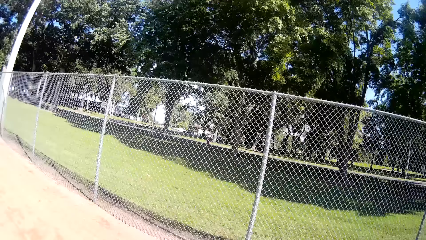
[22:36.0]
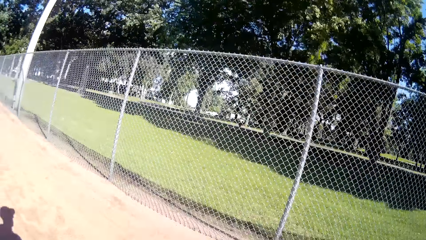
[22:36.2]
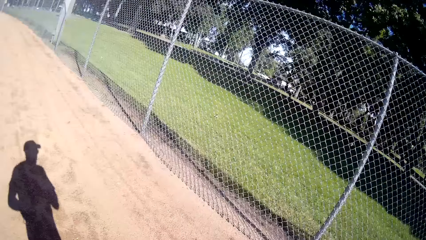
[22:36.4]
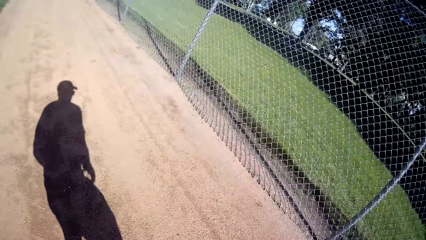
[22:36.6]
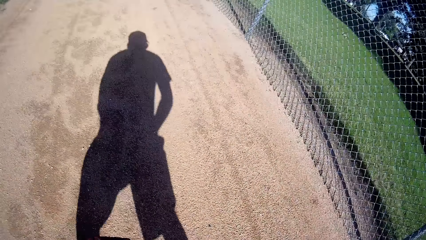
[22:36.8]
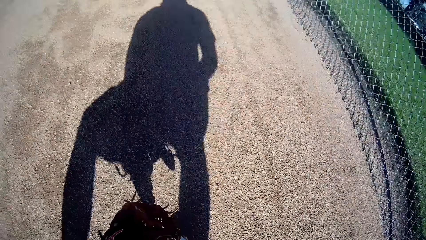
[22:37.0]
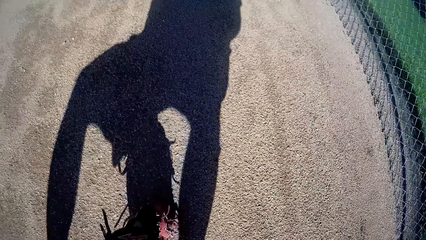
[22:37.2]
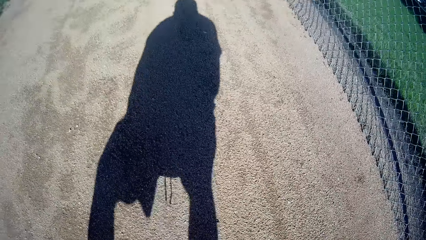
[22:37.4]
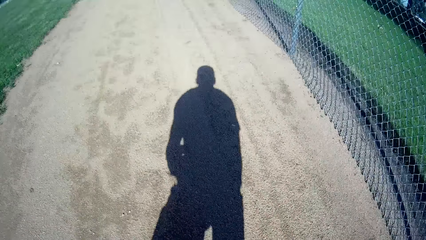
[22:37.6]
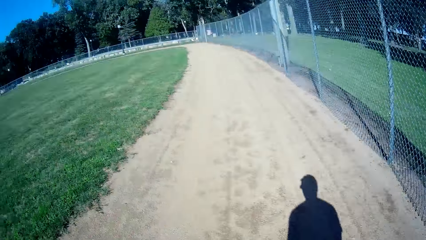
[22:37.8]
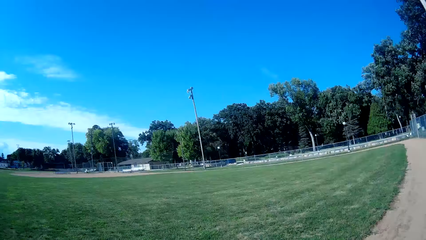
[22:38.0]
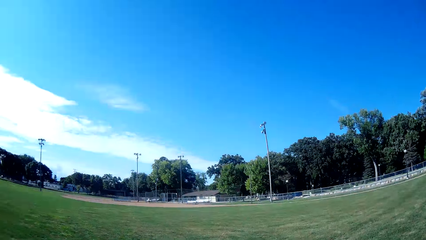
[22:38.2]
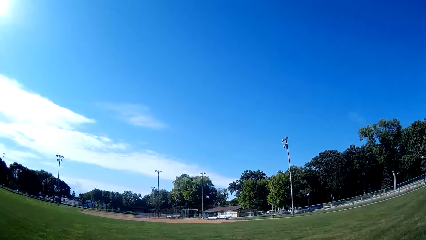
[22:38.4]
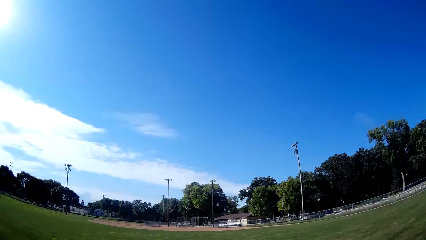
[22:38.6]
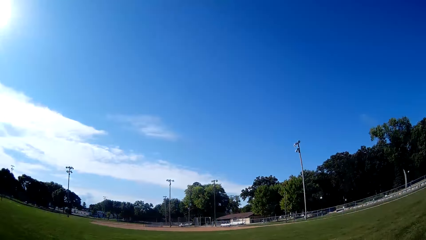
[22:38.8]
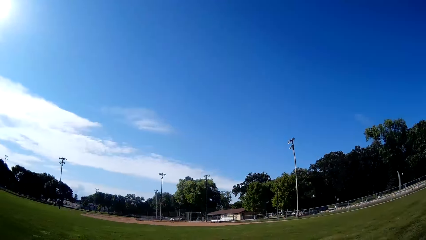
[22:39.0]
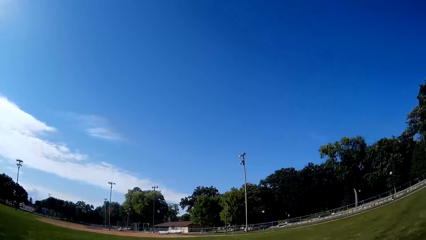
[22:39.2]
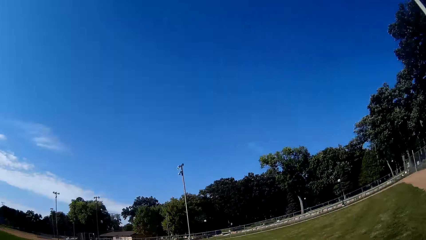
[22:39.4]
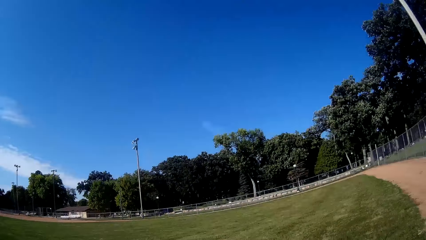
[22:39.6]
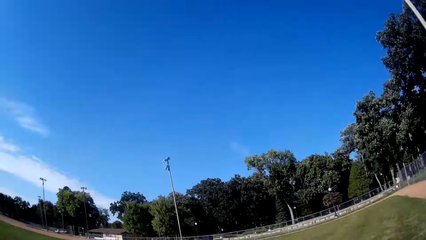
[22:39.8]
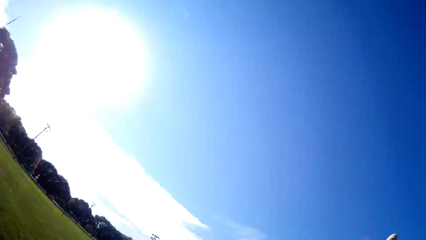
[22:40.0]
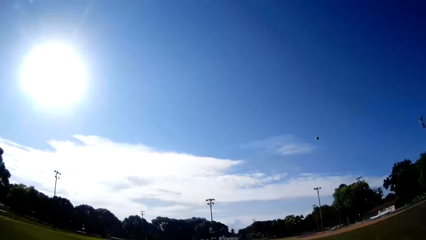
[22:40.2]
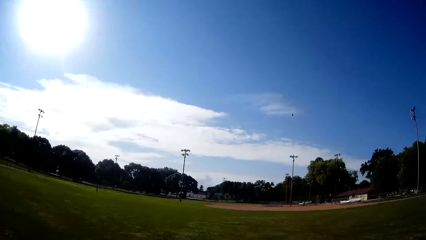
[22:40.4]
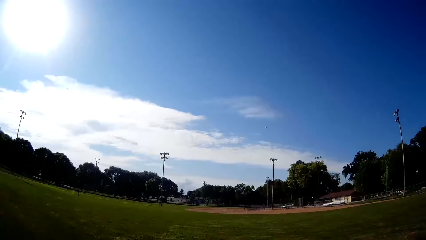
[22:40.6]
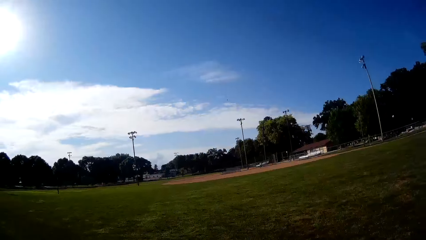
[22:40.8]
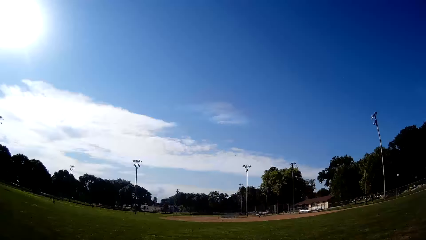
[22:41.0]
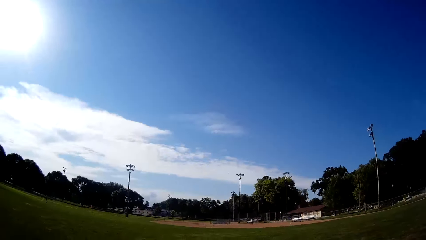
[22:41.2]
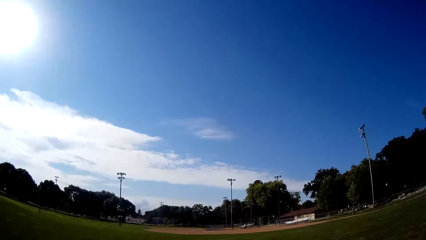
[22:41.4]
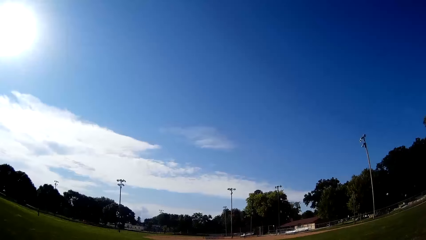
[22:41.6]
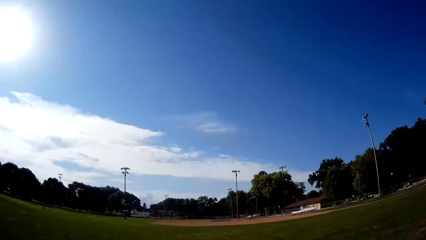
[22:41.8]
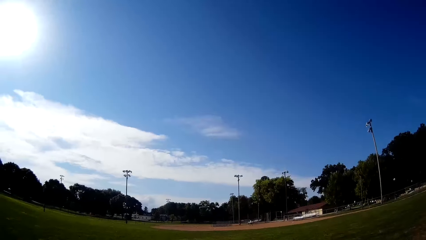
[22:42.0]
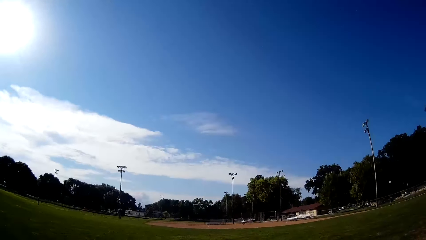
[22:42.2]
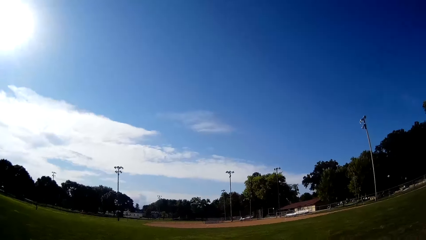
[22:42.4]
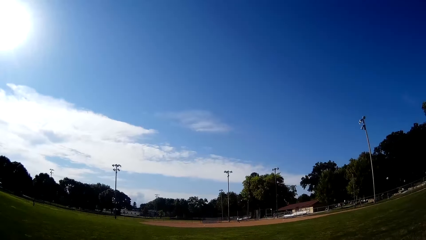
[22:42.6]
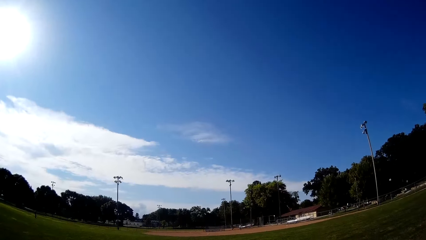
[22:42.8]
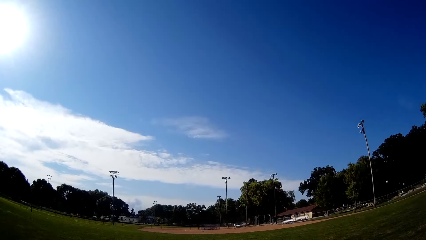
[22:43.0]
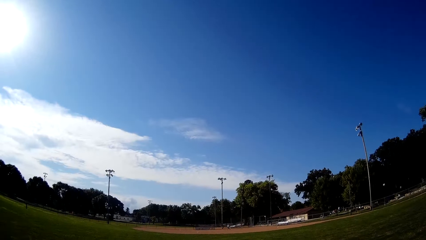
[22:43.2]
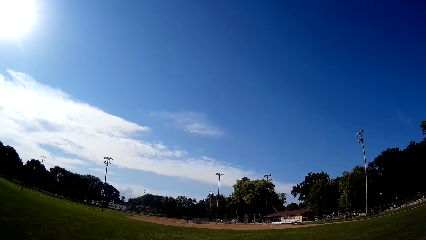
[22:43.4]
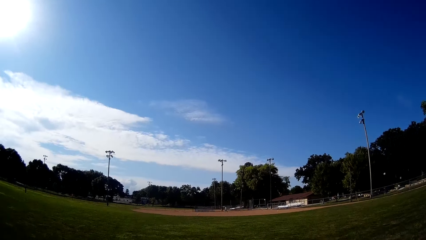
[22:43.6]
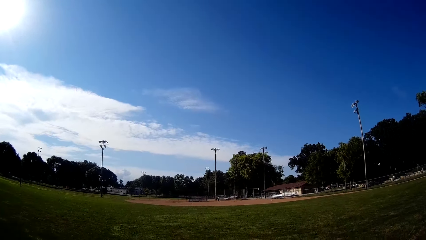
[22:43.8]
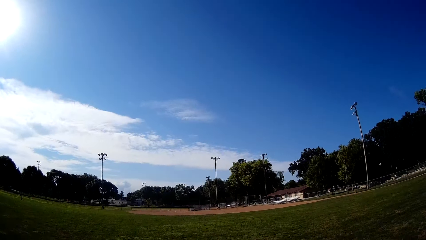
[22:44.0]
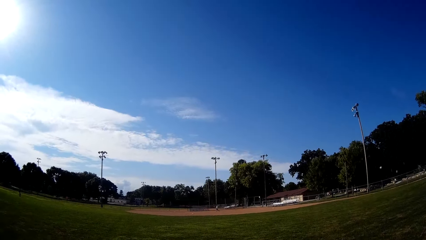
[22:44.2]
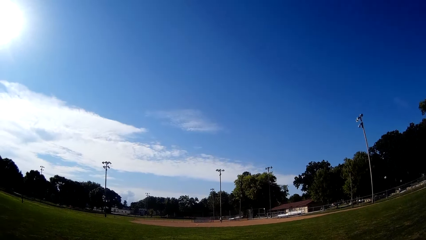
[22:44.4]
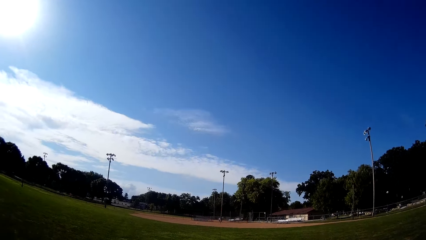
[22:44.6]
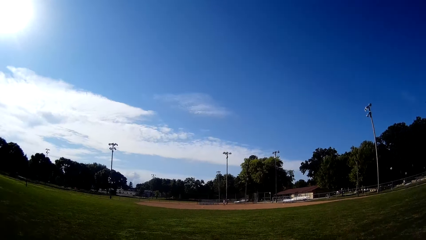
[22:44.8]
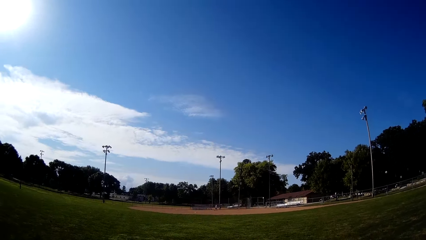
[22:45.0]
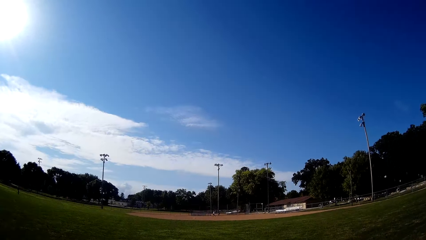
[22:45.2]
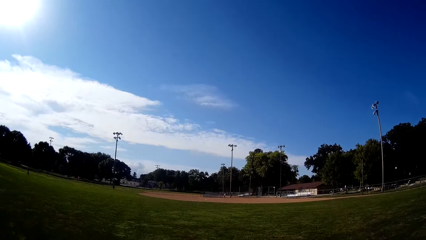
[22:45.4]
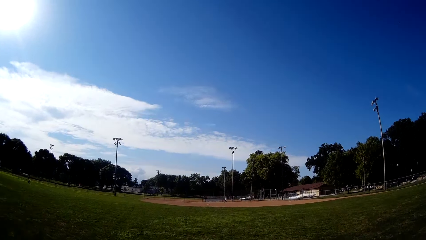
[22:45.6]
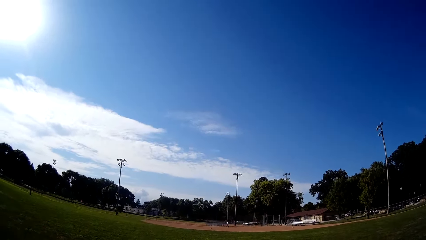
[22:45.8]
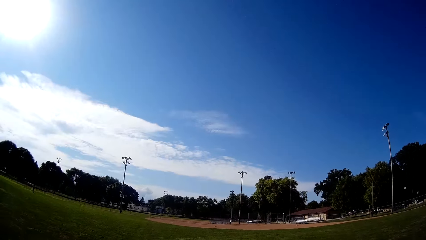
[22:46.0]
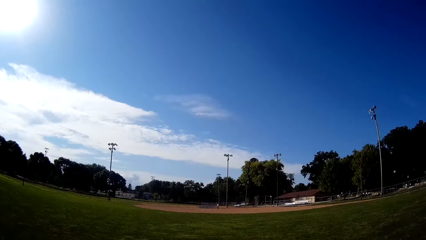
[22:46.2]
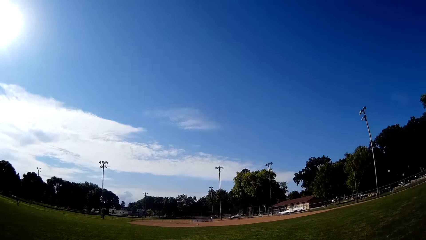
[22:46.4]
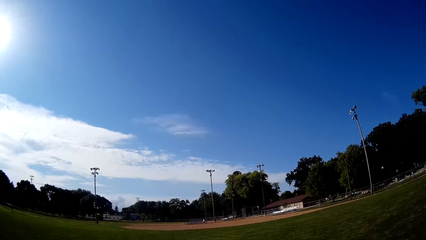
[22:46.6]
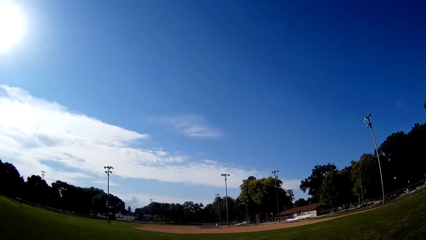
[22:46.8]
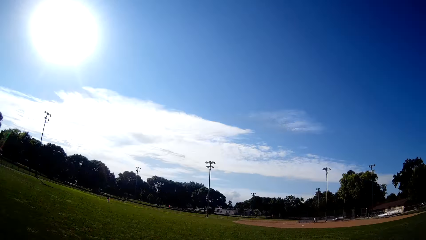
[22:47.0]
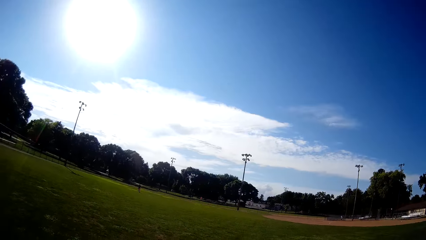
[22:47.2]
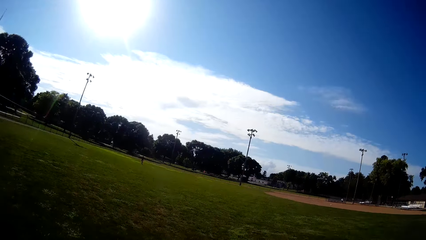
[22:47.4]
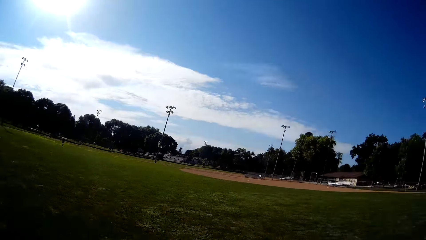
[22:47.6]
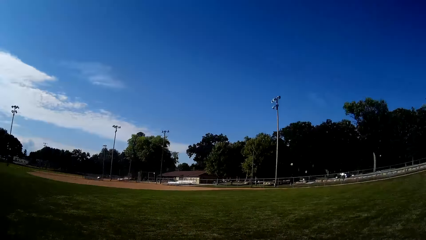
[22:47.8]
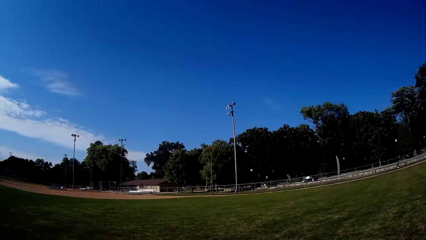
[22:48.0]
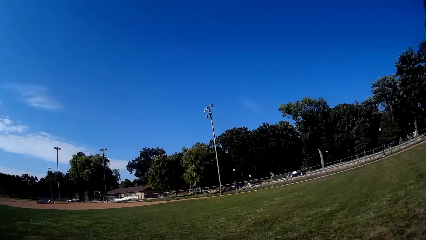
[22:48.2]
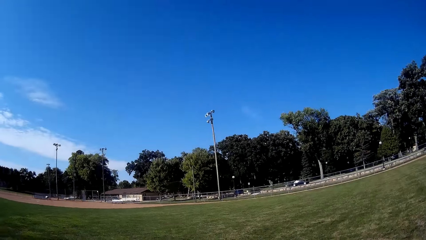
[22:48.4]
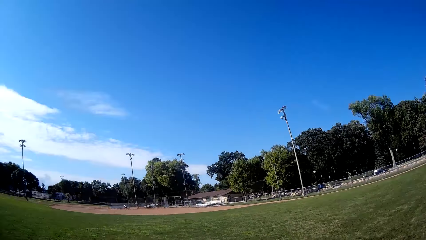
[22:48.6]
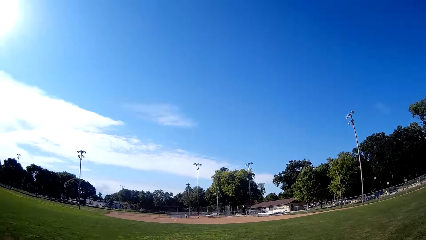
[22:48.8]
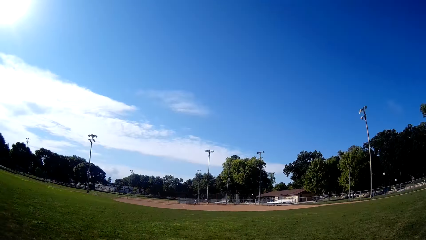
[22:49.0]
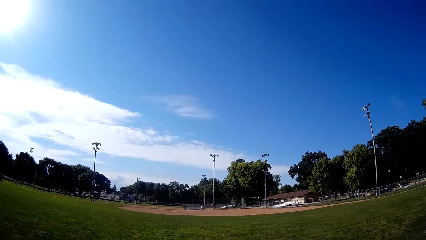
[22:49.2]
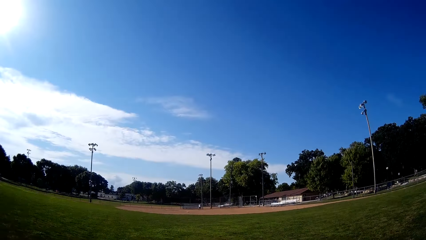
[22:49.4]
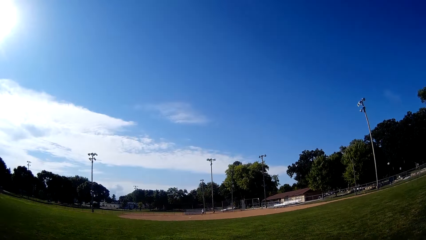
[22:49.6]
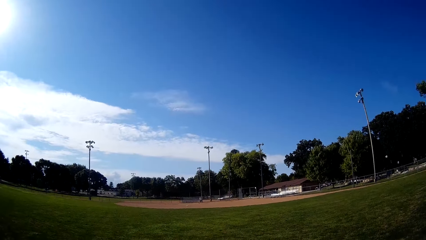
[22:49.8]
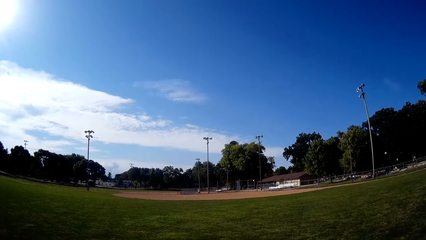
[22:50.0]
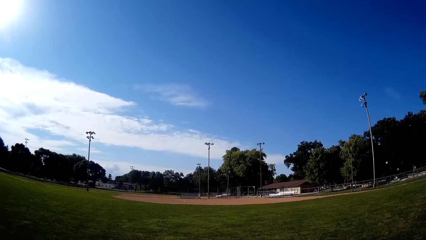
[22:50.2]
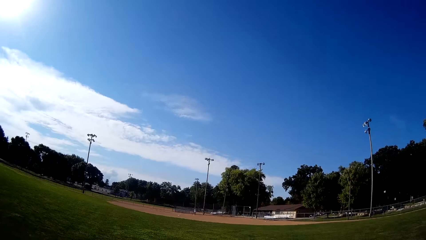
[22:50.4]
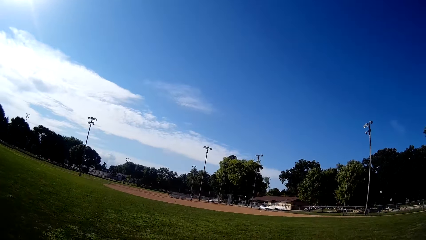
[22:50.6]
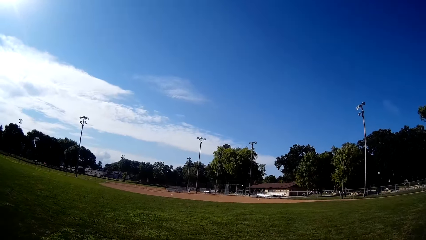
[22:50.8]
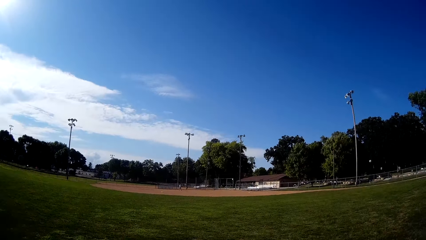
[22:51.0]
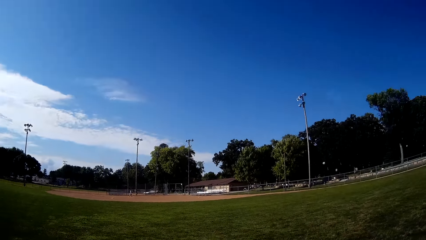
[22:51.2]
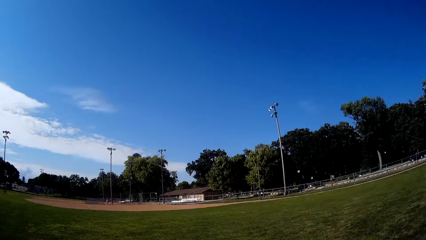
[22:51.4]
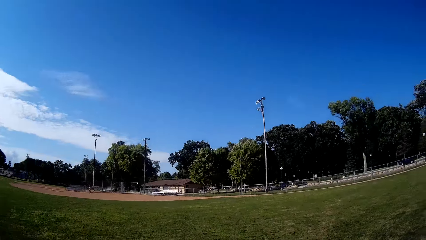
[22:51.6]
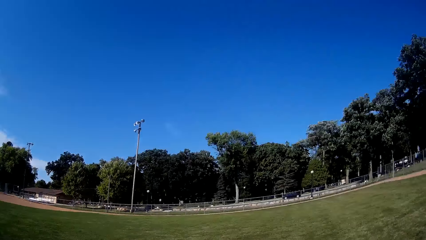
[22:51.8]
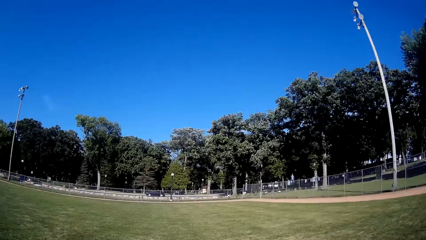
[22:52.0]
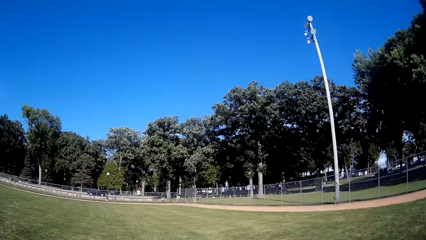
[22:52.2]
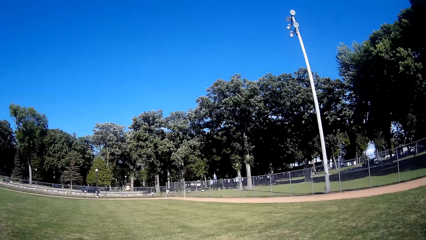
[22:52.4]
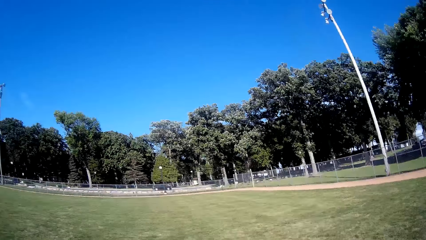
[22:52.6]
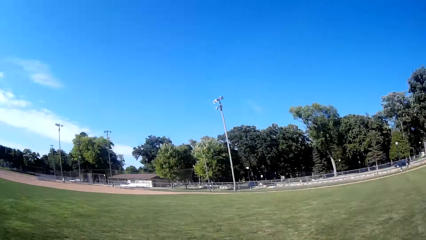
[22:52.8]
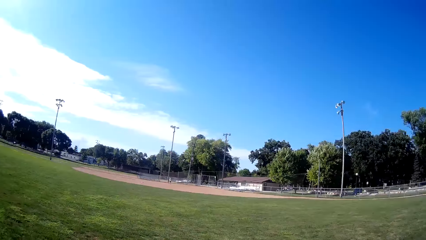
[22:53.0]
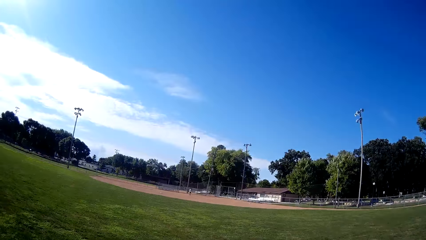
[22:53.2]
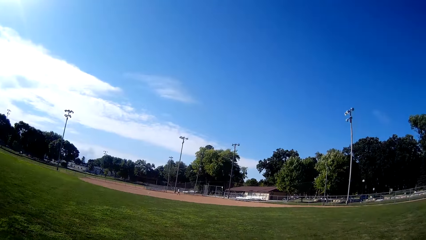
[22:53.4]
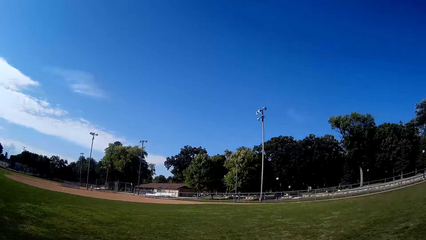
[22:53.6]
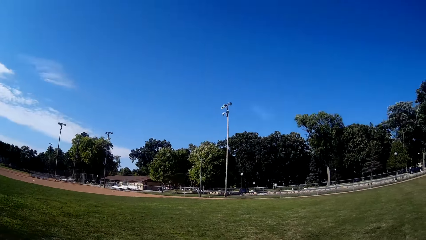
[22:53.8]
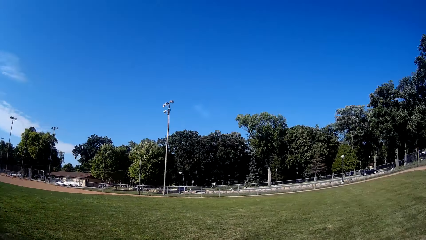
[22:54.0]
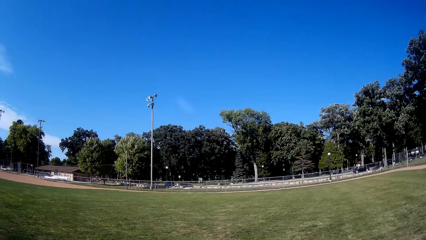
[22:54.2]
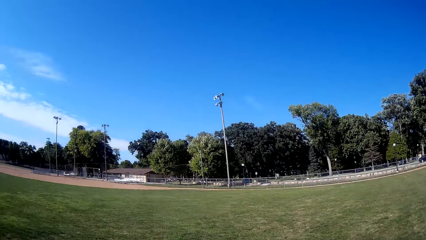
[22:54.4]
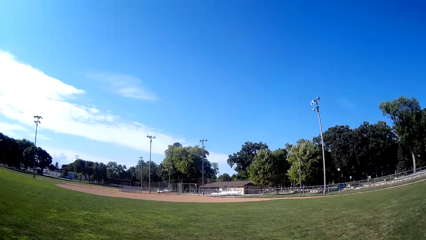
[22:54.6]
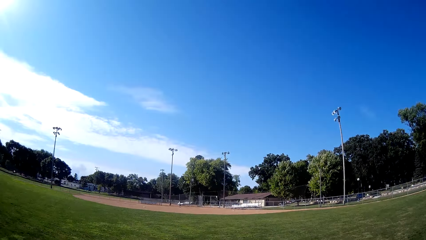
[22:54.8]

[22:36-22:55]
The camera wearer picks up the baseball. They pitch the baseball to a man.
